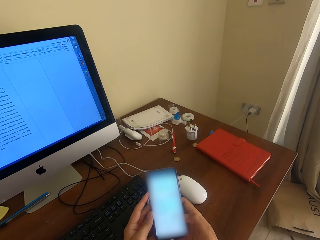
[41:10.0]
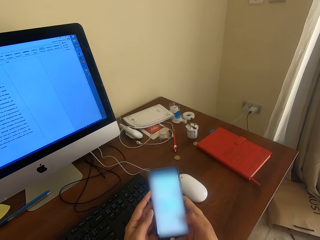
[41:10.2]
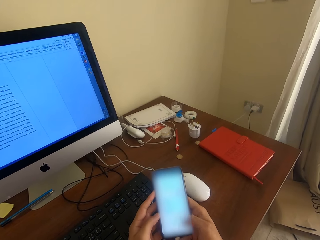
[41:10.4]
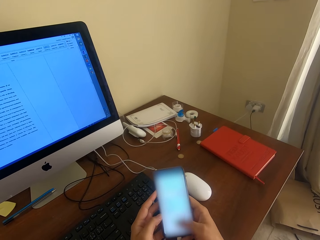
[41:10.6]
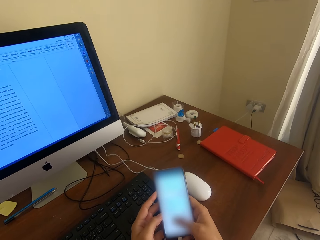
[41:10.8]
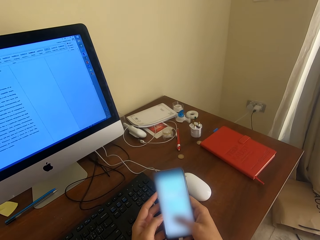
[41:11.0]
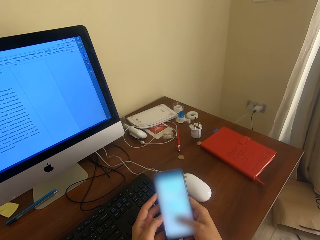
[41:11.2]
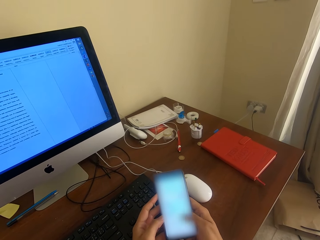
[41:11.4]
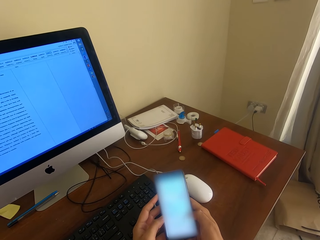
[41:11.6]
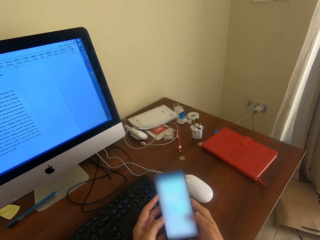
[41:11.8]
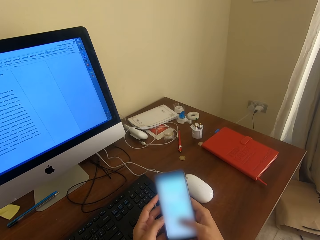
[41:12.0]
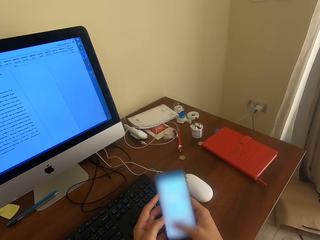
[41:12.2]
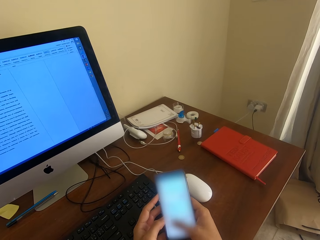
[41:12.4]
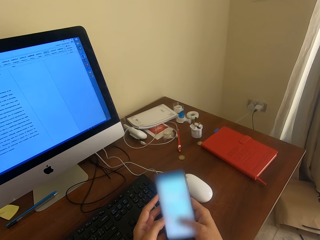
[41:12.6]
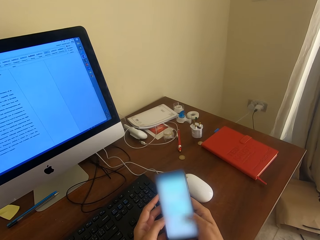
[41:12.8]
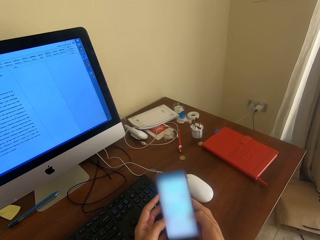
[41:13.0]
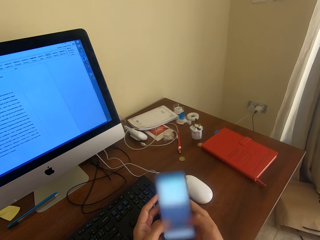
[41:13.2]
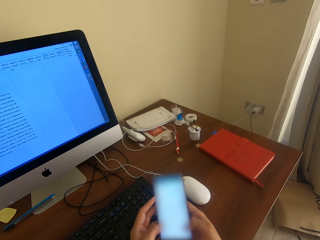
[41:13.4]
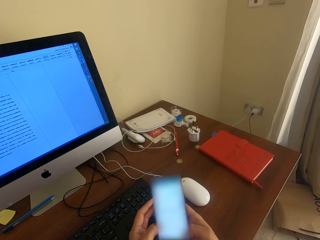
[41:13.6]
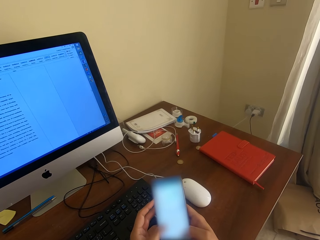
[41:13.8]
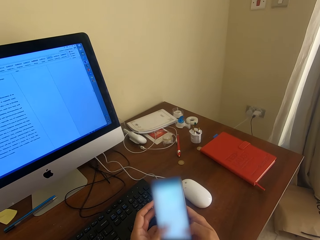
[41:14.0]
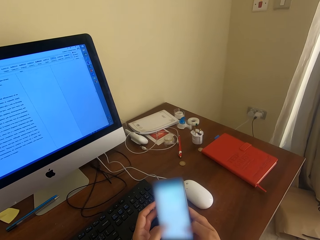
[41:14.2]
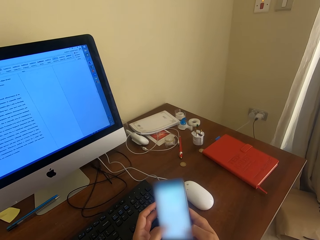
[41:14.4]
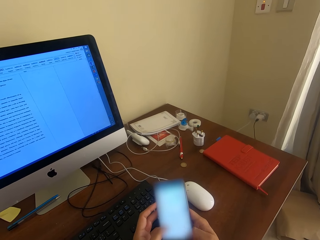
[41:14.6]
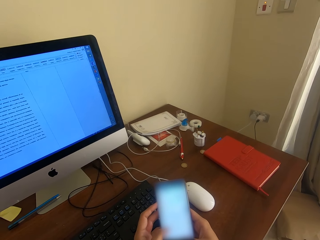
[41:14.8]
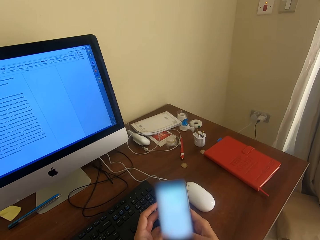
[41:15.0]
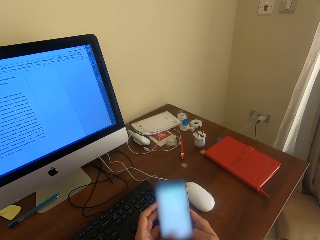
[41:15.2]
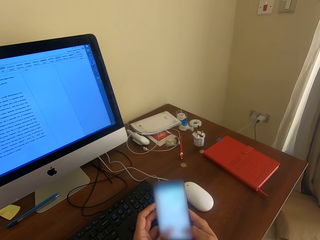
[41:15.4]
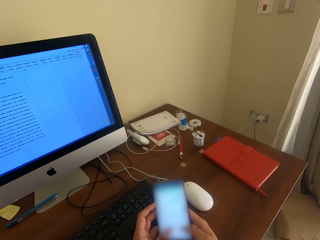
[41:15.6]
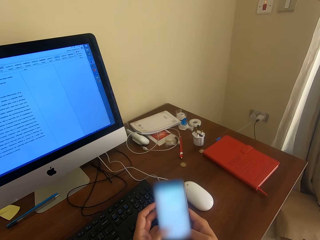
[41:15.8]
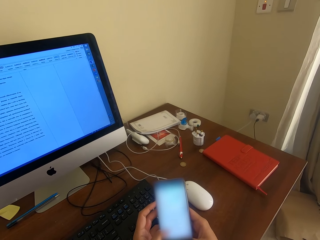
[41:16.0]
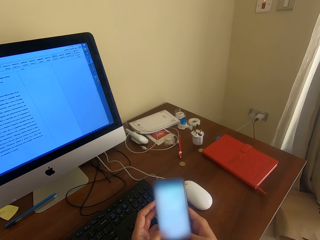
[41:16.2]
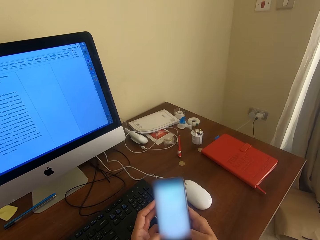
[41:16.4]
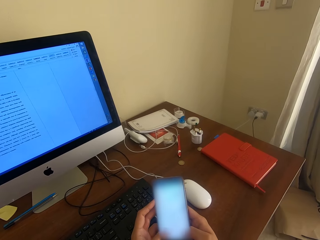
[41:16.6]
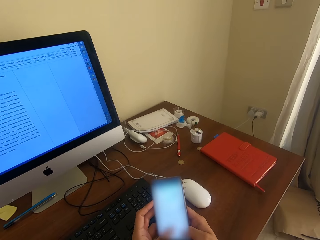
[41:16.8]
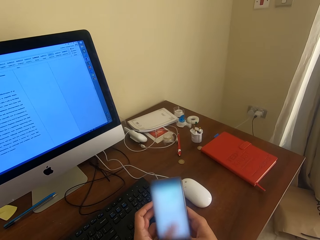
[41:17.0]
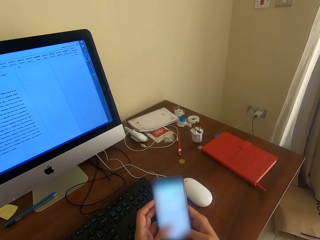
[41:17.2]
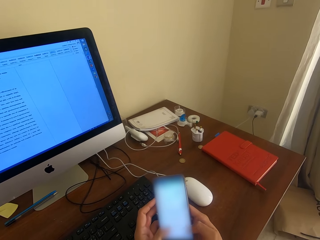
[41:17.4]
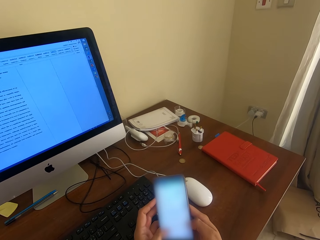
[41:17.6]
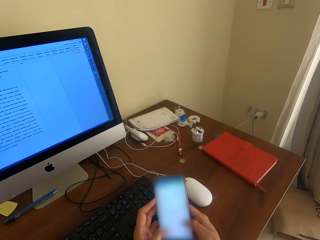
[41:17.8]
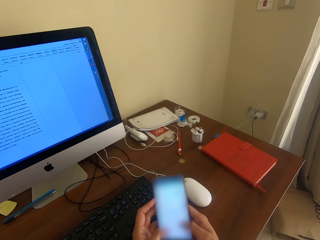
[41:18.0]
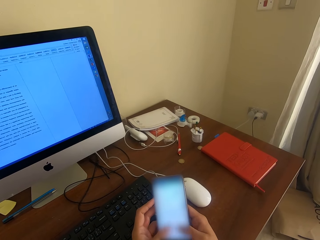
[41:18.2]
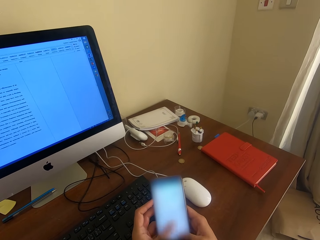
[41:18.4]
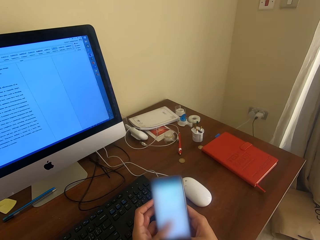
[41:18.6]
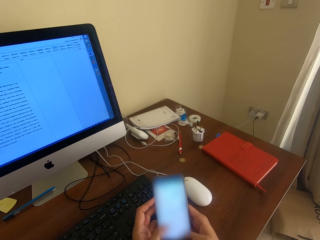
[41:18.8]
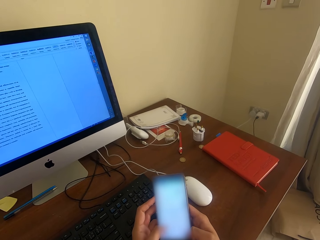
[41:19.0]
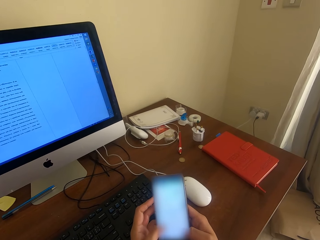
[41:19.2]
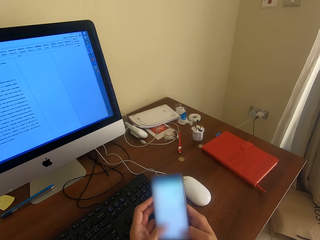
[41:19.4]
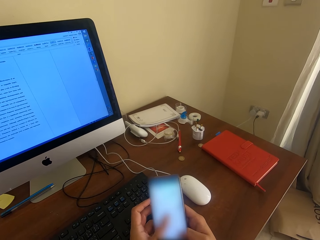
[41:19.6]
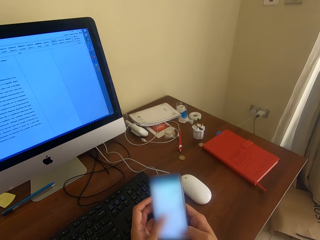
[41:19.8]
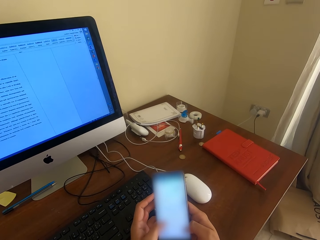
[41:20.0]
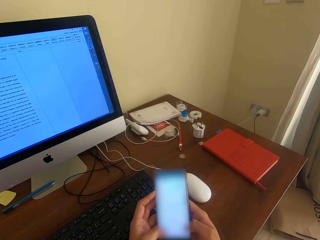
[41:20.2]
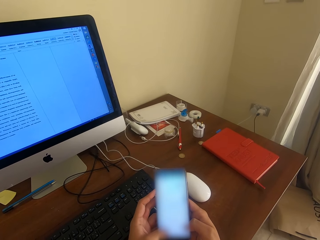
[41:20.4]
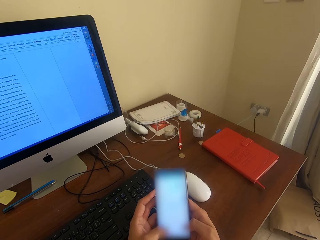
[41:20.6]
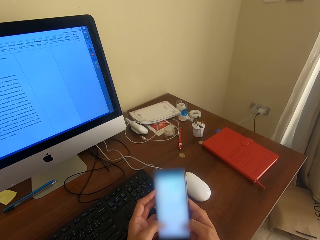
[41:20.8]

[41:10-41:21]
The camera wearer swipes on the phone. They type on the phone.

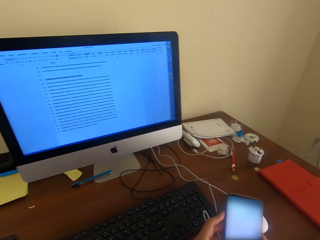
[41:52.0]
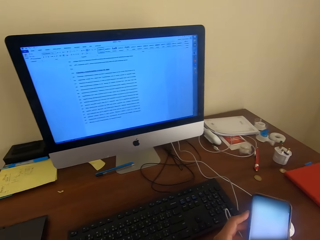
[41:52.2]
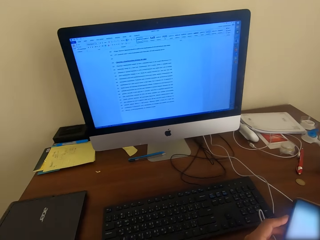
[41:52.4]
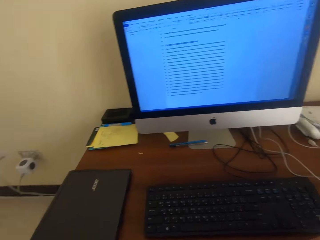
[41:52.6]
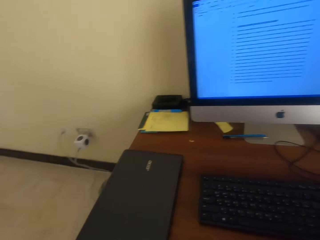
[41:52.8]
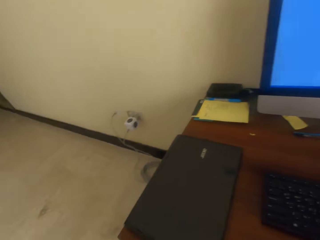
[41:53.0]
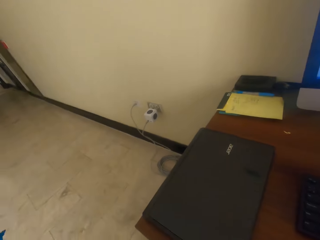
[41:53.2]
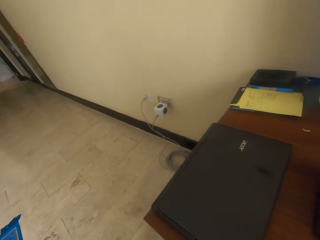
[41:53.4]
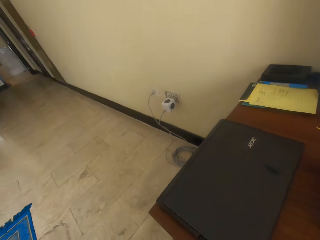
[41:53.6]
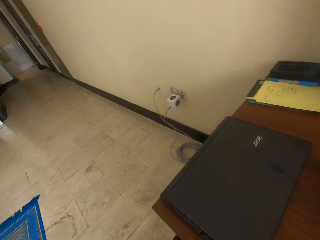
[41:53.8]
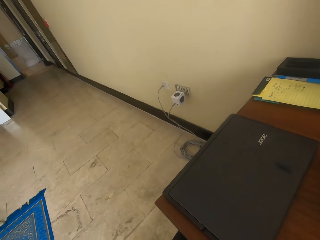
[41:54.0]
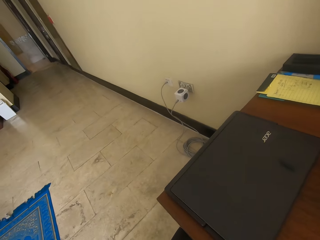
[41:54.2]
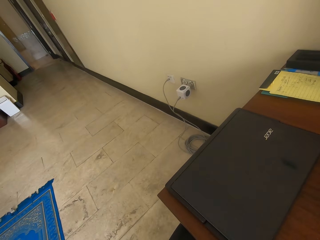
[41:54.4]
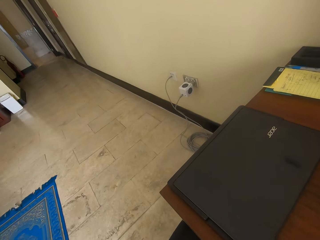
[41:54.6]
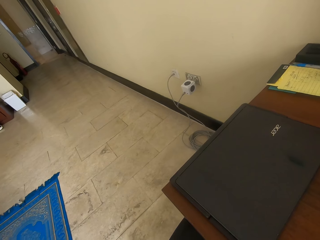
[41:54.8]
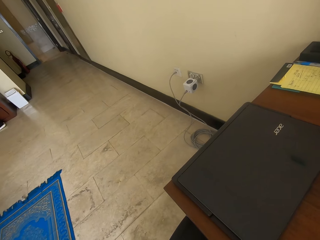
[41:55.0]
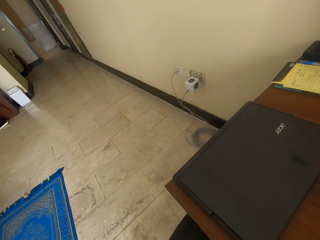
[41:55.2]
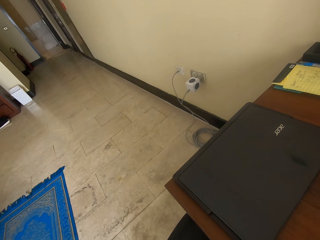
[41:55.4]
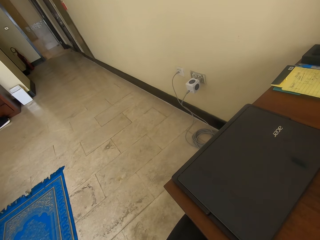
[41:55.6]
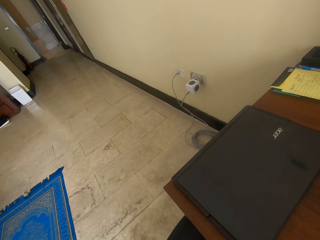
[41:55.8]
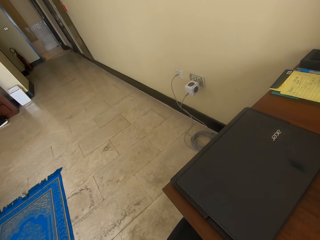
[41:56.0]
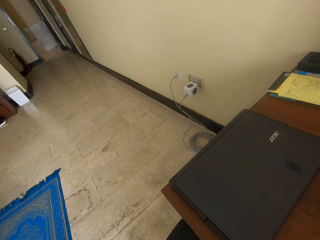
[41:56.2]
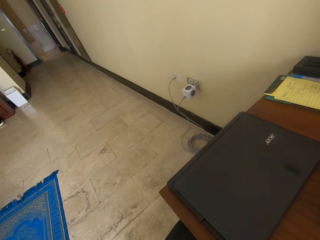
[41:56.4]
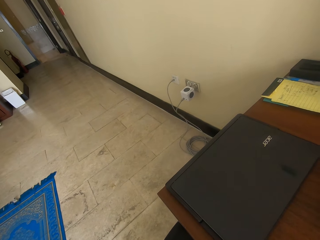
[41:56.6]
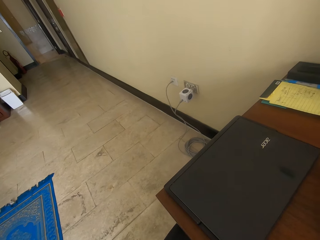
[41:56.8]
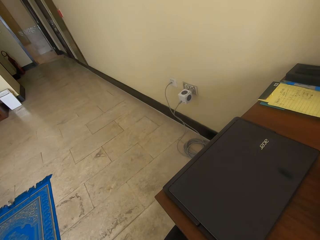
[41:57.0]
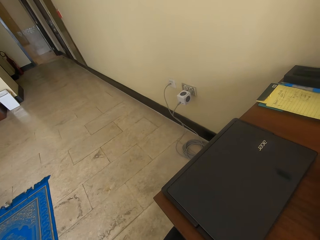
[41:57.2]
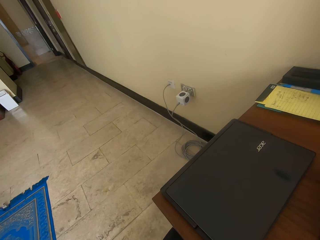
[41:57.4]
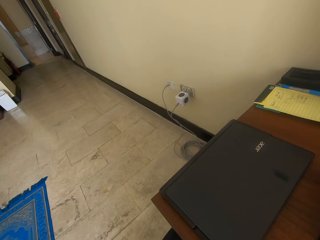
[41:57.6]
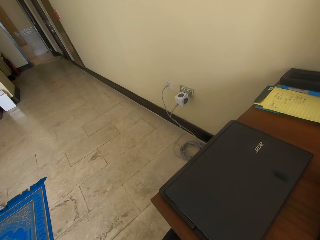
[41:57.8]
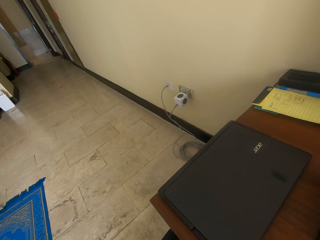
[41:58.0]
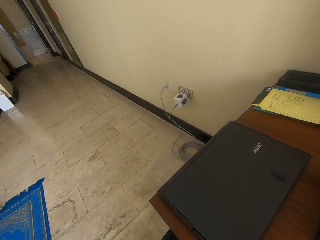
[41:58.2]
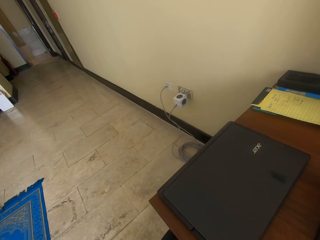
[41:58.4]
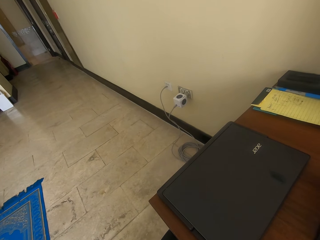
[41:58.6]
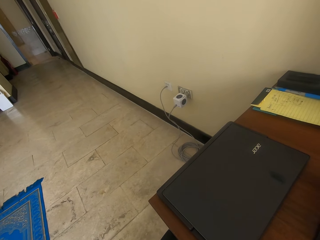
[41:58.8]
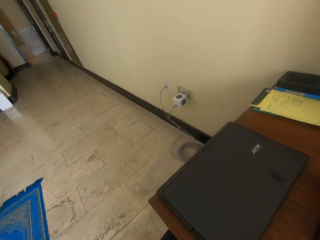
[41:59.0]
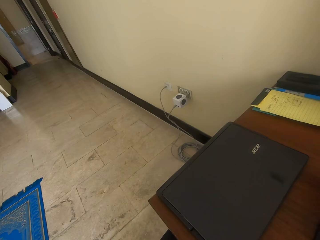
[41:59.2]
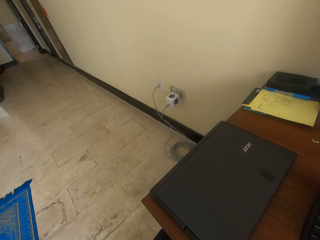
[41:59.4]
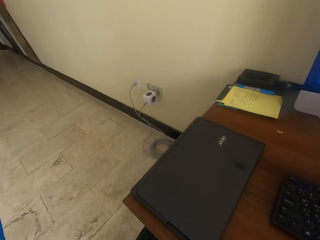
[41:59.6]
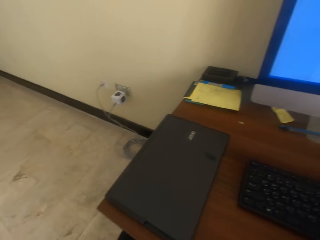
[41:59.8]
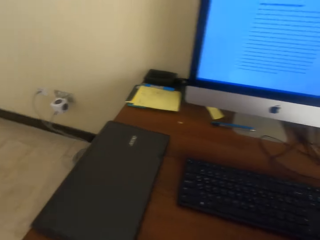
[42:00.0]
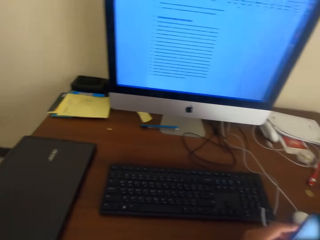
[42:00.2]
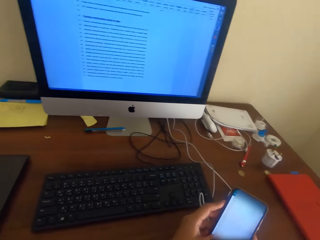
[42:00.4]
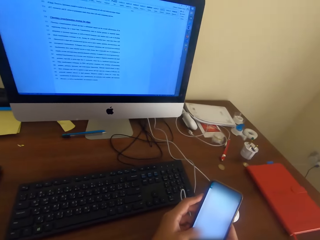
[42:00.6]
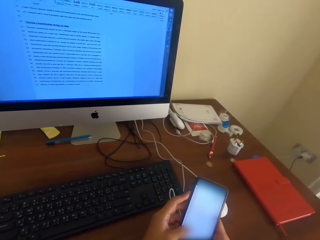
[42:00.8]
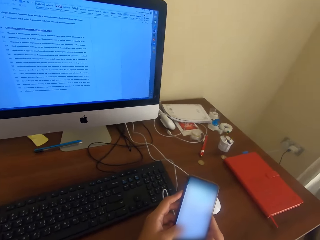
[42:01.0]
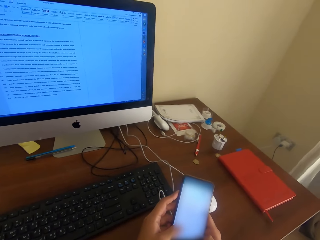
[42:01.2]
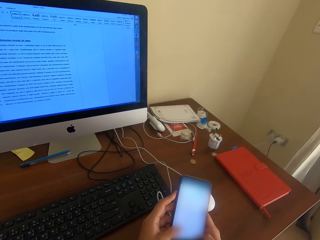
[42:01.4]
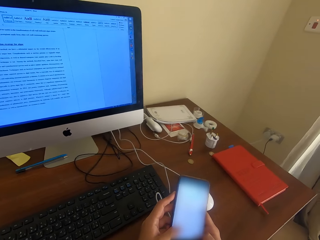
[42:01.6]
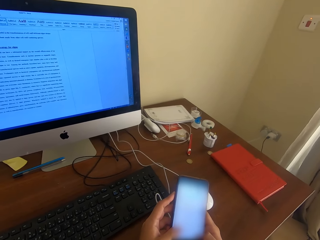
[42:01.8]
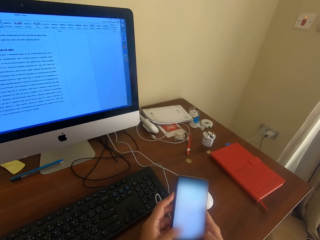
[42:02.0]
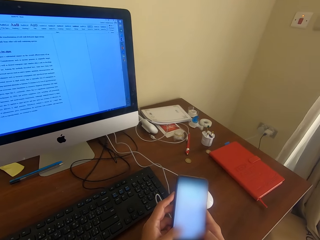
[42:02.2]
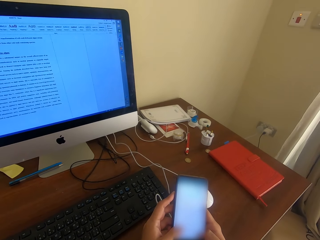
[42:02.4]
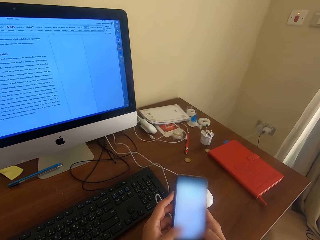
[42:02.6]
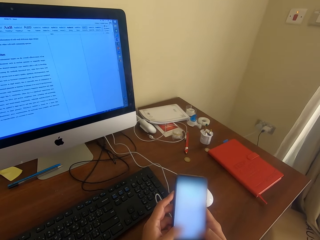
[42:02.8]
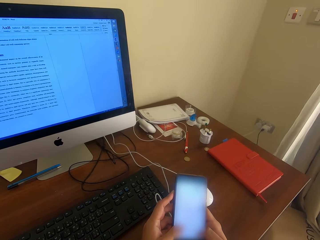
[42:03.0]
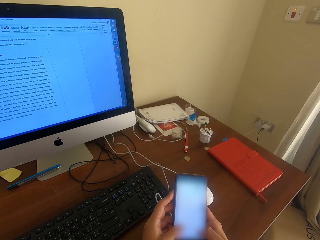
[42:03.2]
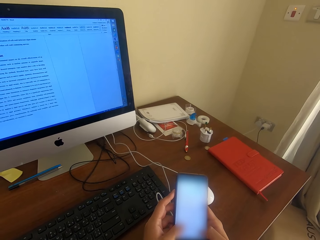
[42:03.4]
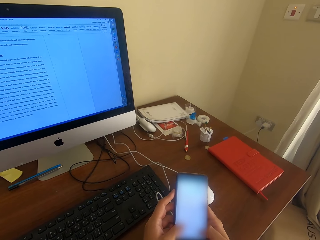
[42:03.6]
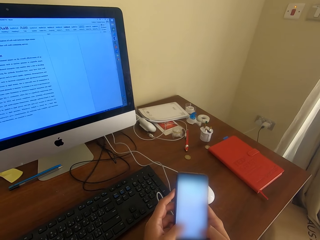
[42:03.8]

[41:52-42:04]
The camera wearer looks around. They look at the floor.
